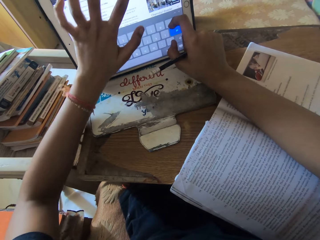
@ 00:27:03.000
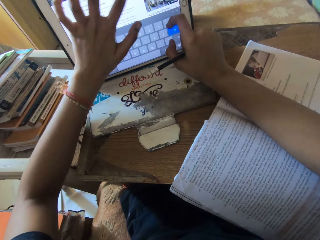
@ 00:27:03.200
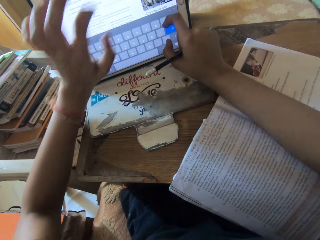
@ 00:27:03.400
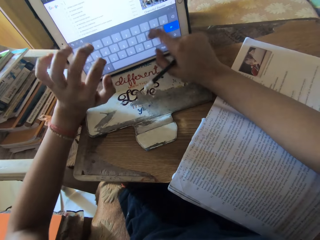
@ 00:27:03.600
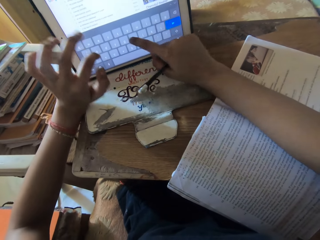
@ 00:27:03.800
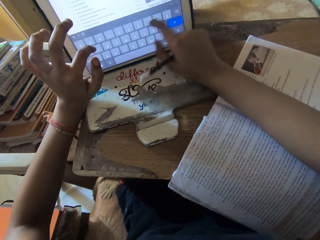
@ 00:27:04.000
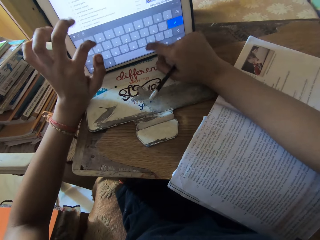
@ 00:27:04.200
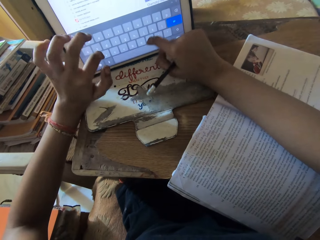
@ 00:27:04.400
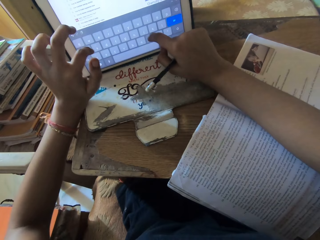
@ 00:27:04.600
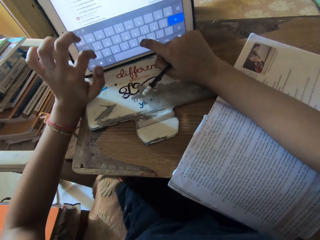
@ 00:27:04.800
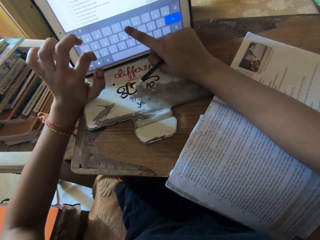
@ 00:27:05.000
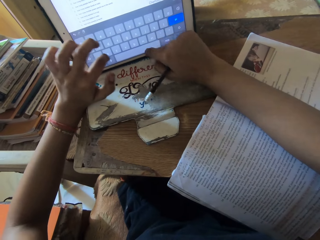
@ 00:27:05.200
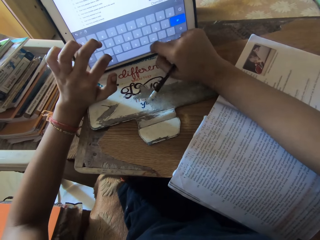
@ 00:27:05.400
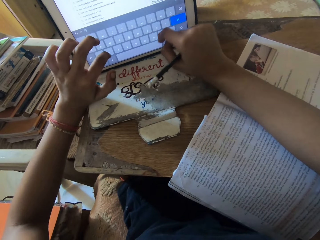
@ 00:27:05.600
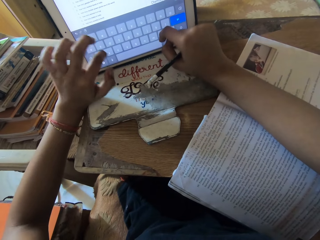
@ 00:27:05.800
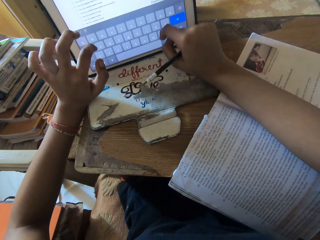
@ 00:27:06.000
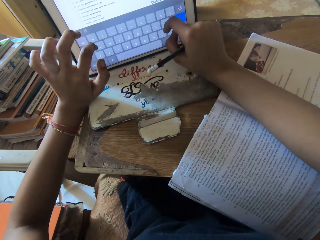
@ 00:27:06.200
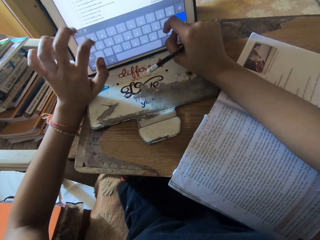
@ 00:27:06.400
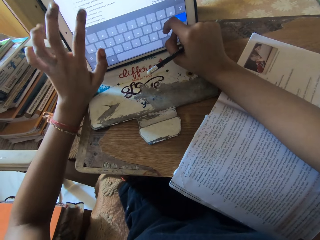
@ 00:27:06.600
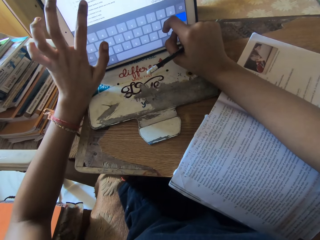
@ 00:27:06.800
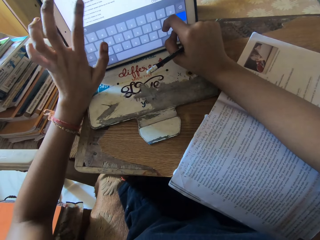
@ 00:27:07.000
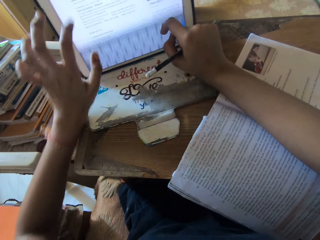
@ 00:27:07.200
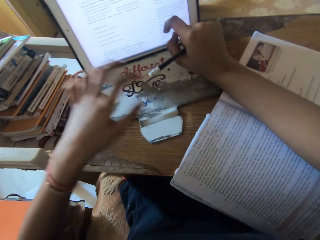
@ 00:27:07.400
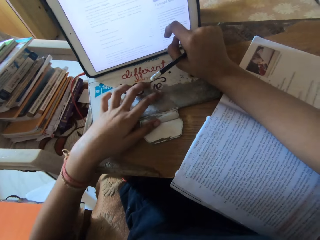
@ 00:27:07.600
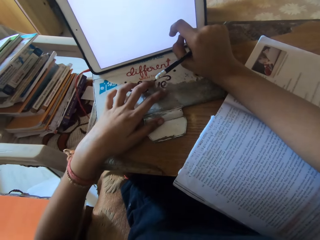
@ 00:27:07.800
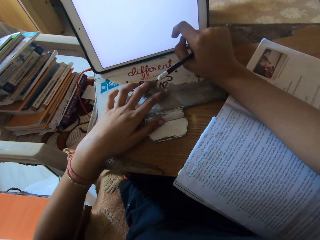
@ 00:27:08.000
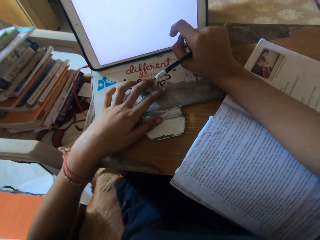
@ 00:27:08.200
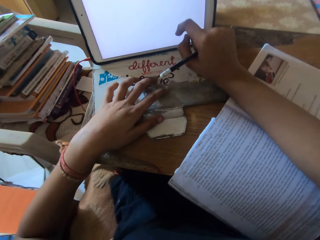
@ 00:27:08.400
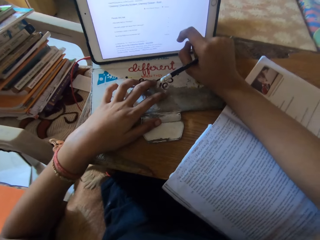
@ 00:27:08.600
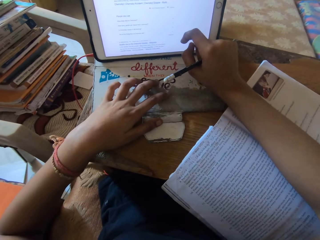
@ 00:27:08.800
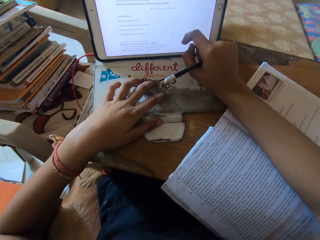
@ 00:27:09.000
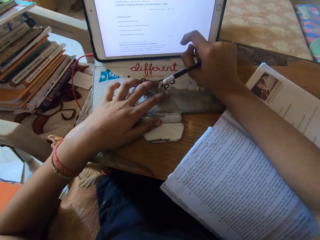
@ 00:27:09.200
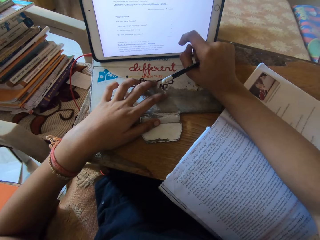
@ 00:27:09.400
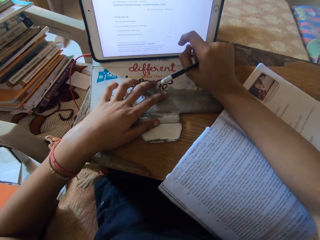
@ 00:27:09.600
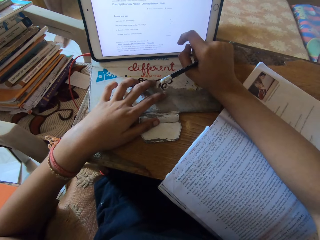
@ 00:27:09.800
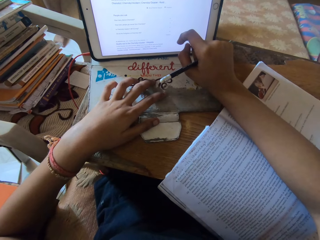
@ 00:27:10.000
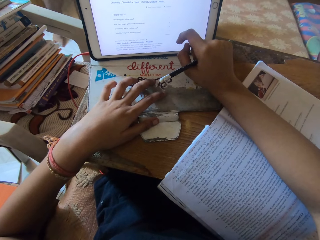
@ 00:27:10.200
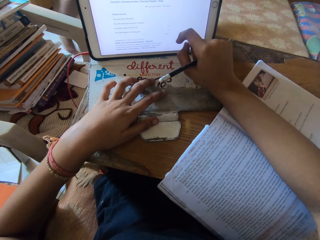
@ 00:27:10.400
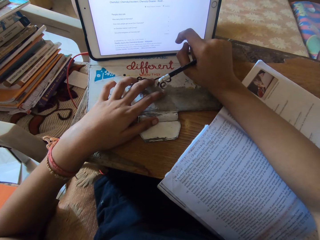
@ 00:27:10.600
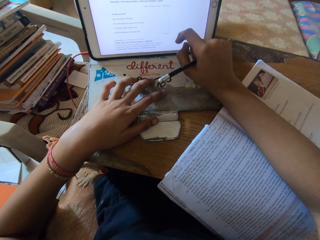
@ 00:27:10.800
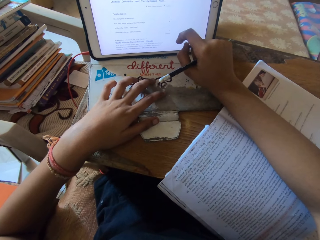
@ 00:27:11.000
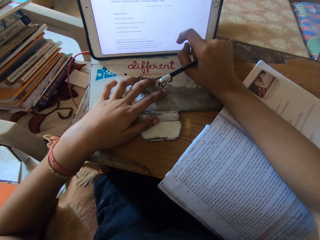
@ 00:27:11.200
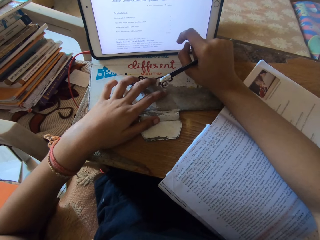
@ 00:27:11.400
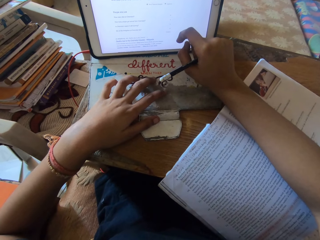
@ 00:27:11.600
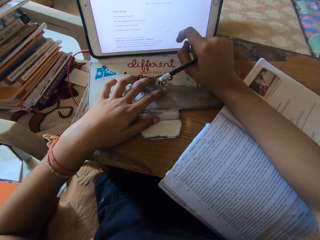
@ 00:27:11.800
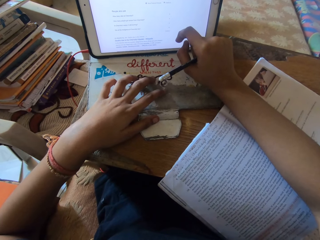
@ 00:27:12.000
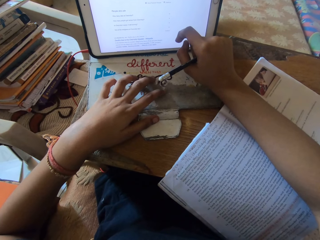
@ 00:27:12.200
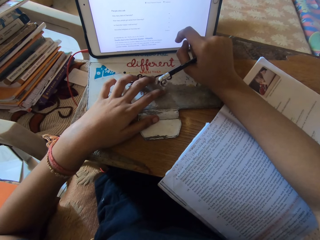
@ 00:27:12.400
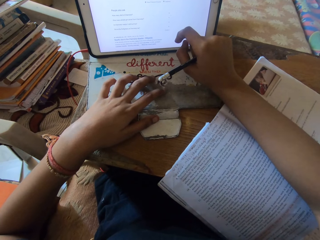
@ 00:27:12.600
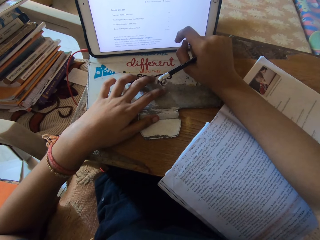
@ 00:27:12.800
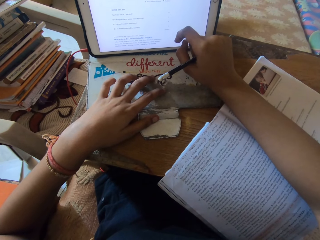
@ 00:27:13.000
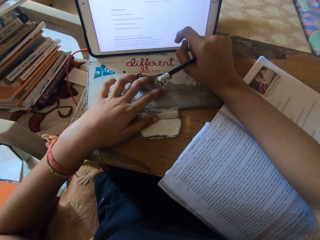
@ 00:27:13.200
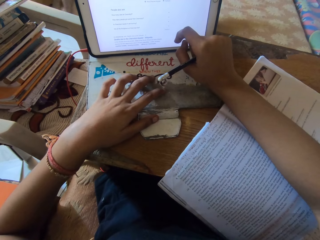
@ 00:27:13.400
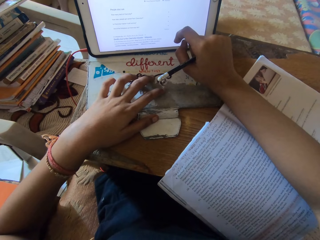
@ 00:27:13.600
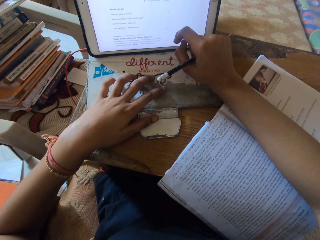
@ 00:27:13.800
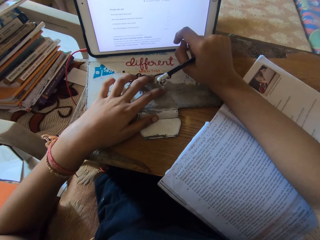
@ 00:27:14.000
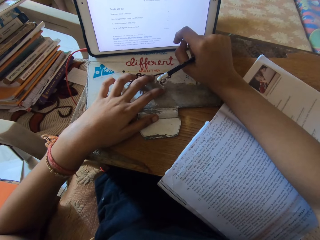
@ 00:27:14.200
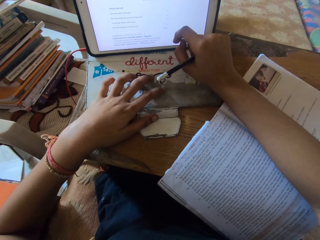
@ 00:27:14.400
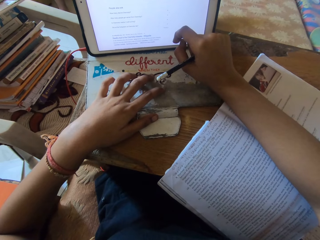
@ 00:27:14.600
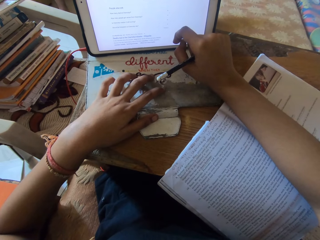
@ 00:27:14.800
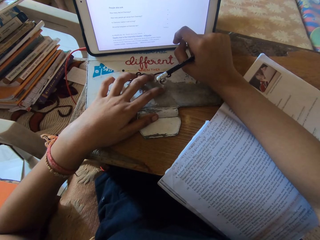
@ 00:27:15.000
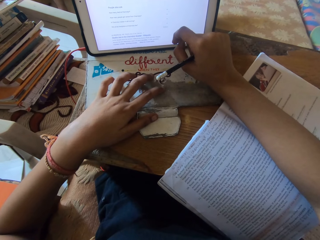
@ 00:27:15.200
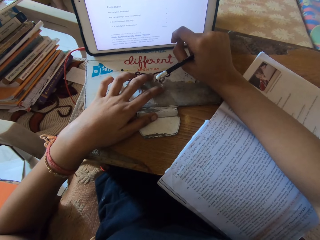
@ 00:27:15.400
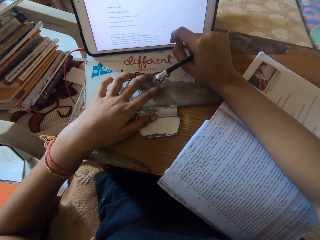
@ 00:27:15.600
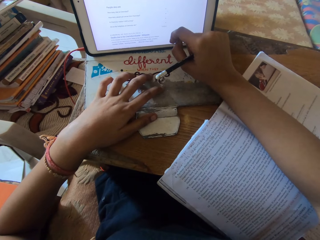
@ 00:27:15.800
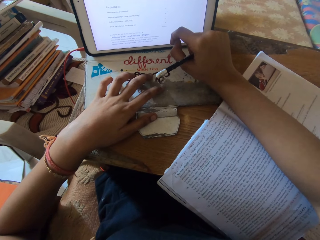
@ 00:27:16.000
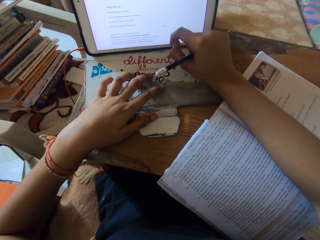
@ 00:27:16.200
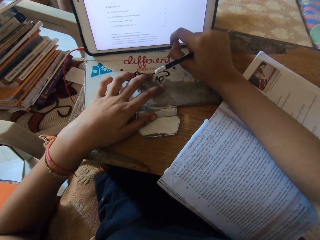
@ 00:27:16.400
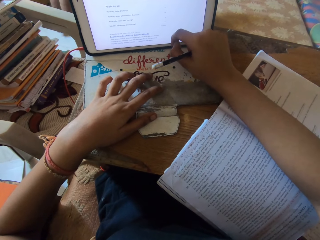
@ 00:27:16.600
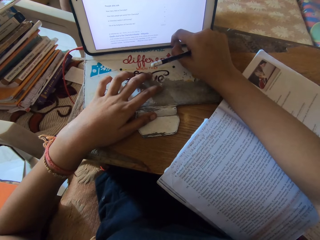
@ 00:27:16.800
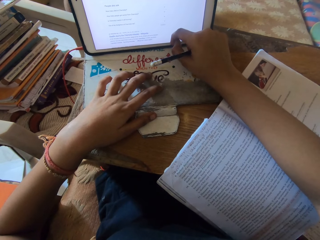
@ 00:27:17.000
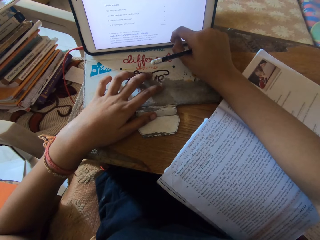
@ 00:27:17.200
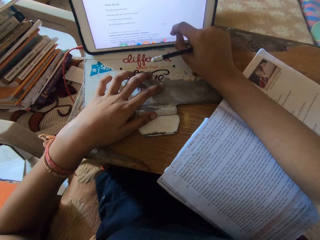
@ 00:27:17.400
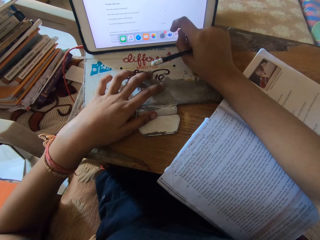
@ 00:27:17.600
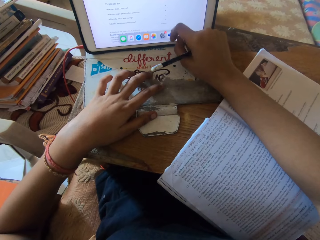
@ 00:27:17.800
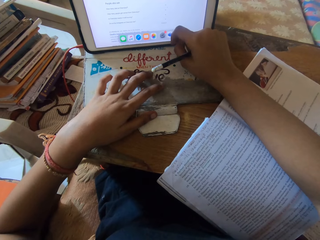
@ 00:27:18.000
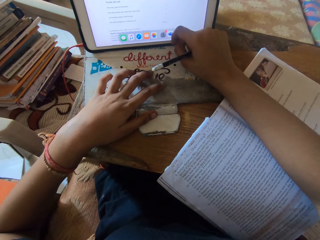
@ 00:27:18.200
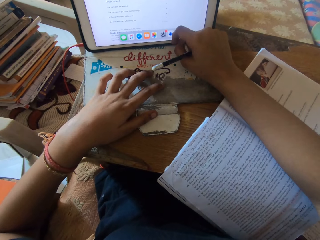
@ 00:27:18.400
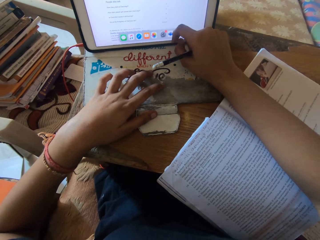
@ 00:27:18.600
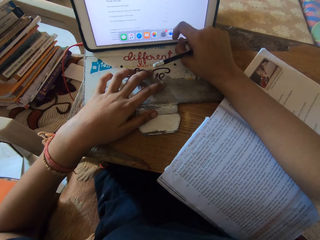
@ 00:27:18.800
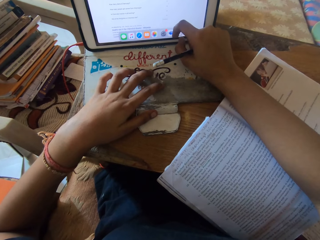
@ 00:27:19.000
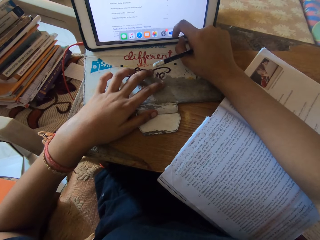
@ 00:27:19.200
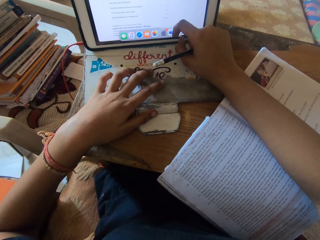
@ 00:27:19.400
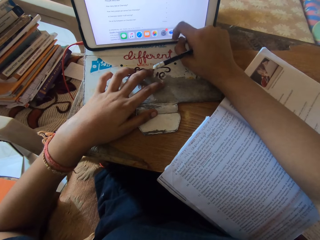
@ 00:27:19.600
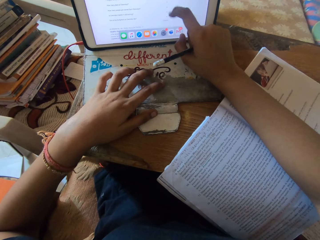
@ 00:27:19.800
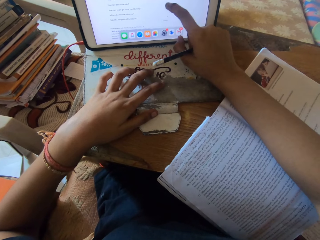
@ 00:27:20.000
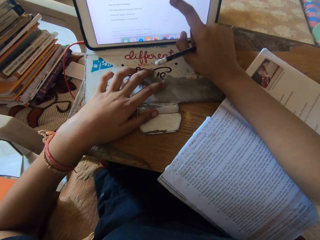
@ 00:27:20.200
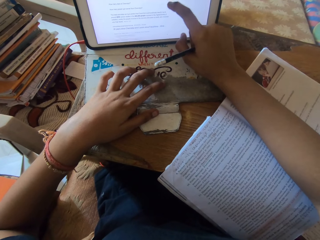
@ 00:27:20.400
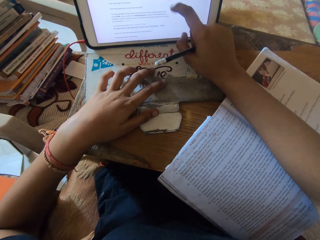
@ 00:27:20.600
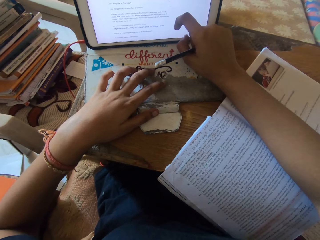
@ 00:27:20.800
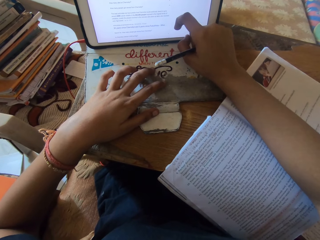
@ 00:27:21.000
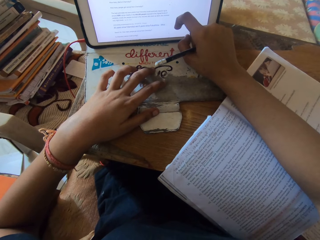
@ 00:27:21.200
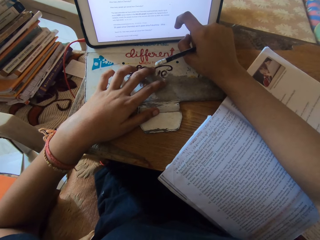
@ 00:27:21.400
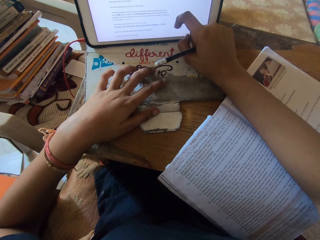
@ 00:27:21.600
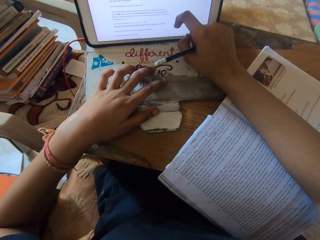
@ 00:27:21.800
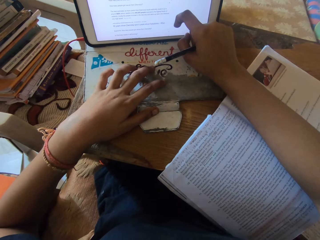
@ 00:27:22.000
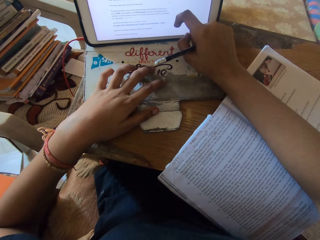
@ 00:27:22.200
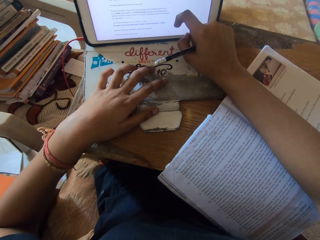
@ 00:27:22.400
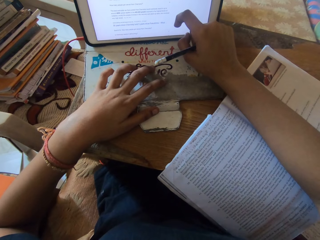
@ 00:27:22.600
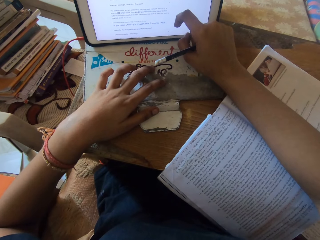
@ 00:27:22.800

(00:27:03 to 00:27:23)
The camera wearer places her left hand on the table. She operates the tablet on the table with her right hand.

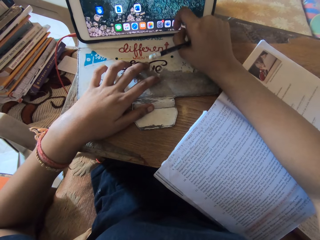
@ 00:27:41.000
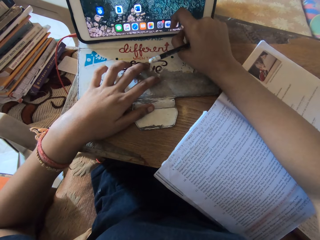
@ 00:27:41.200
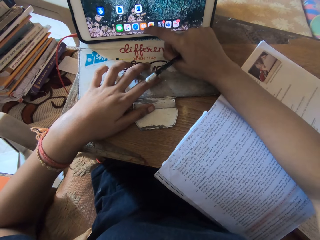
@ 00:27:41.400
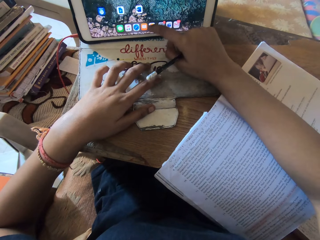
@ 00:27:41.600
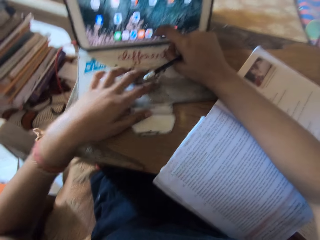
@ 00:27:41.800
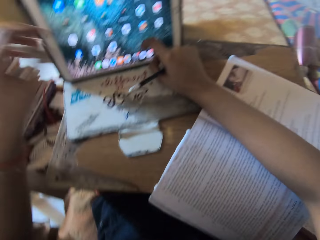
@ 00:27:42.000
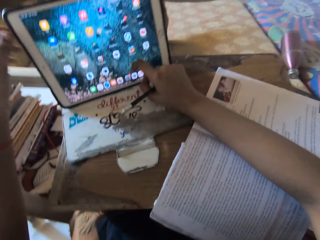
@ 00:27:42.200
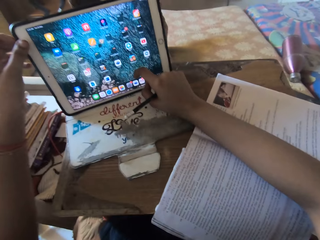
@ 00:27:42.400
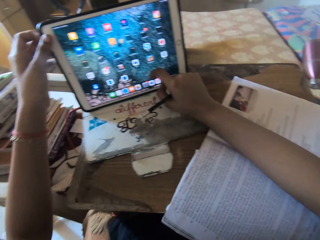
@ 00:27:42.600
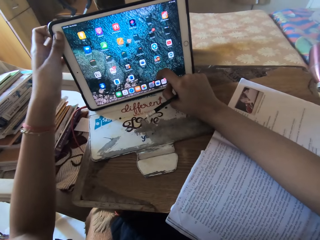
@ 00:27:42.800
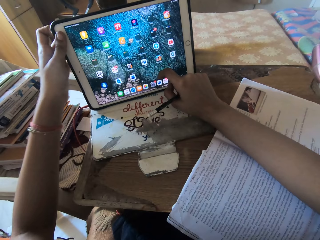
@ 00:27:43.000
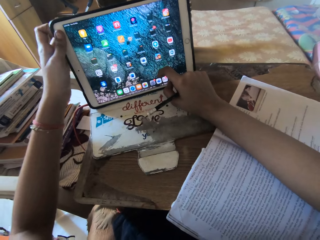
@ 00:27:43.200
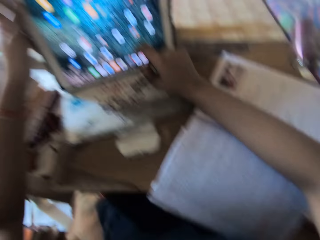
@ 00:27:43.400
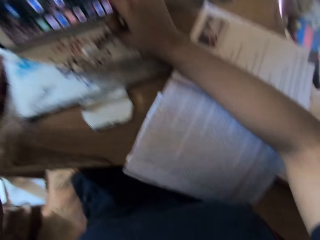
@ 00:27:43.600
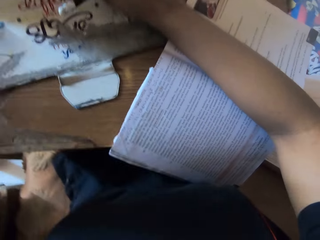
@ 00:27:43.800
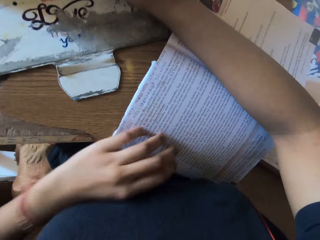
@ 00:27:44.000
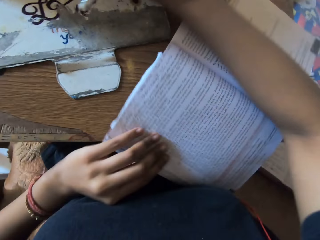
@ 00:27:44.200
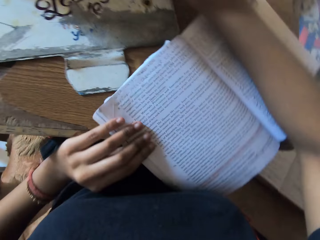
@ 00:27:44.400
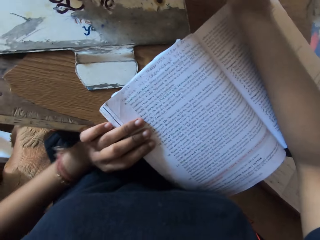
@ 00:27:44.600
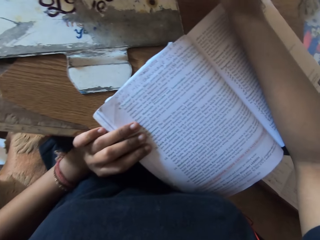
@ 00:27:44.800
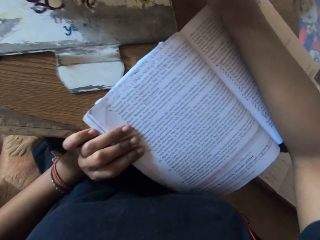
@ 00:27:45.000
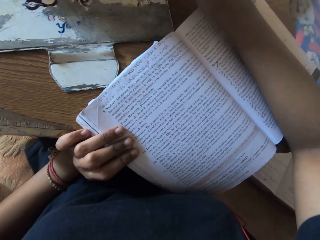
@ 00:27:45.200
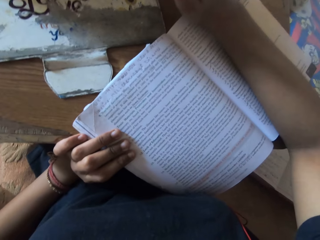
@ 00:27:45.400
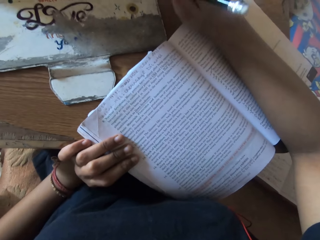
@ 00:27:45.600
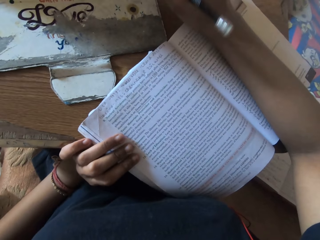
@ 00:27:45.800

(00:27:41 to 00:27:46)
The camera wearer holds the tablet with her left hand. She places her left hand on the book.
